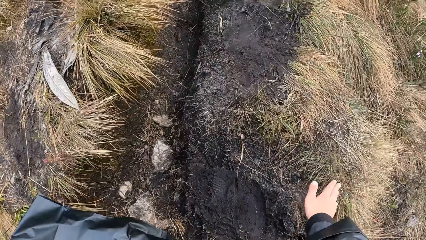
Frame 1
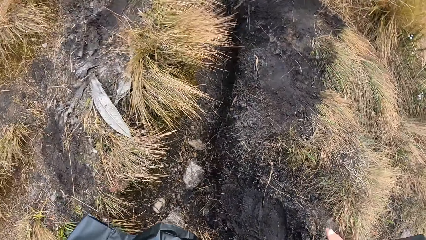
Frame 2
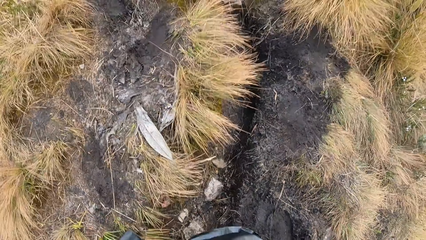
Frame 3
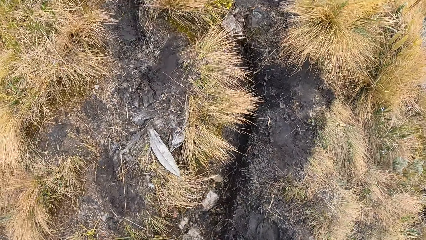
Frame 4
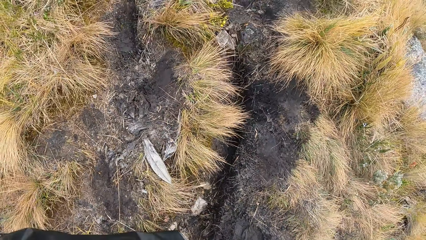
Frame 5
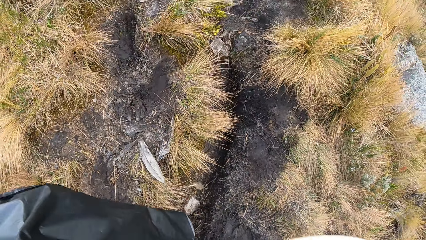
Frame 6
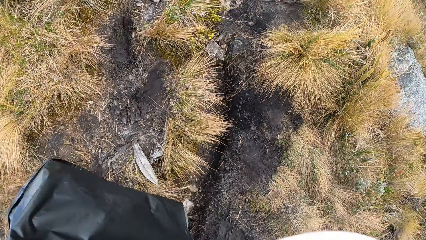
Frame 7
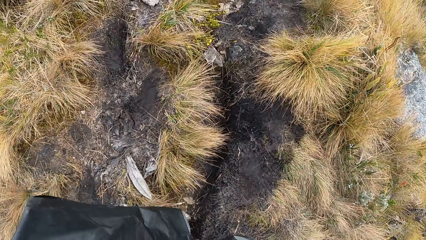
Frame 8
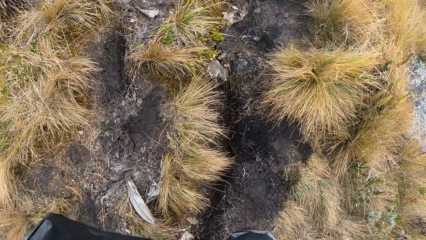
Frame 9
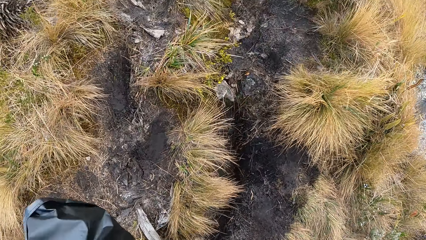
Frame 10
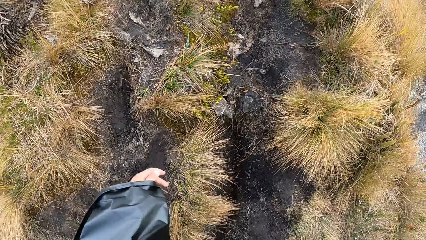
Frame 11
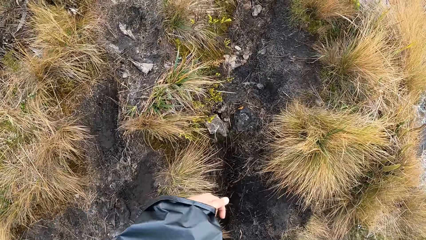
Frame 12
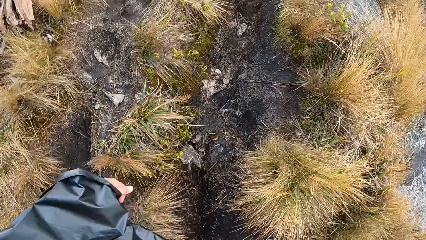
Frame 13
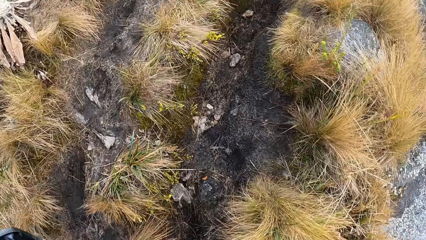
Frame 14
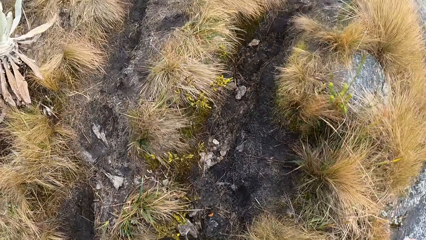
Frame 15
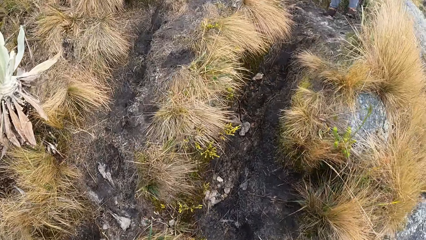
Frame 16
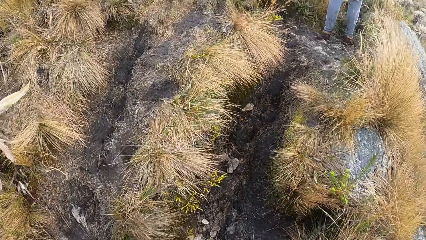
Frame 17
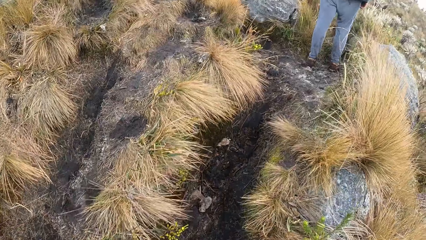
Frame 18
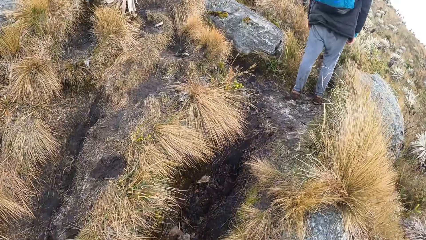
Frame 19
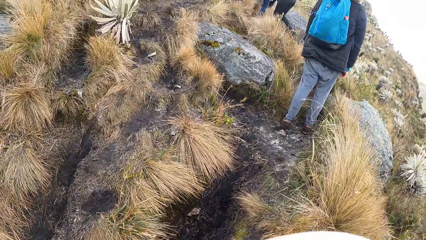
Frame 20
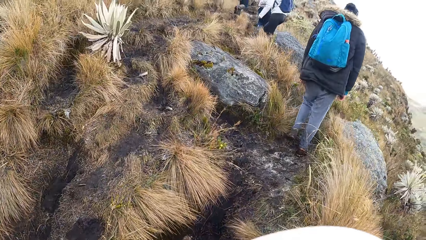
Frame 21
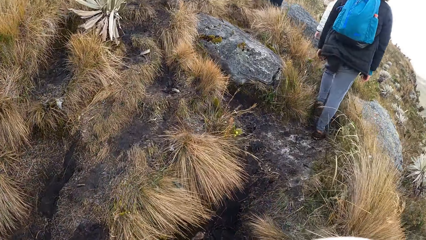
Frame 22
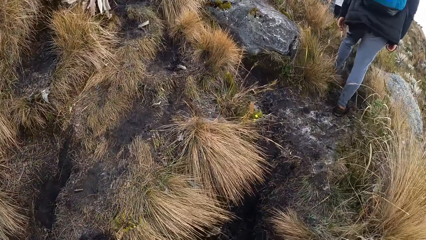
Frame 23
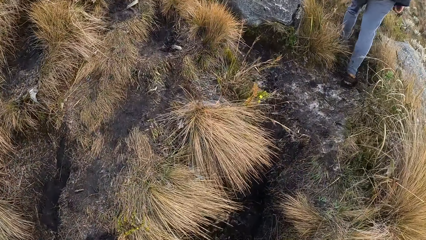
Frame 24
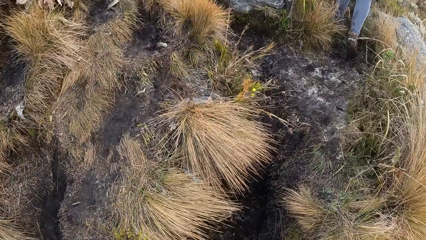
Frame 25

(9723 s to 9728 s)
The camera wearer touches the ground with her right hand.

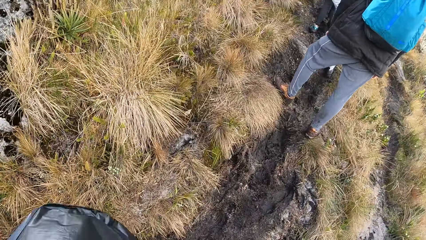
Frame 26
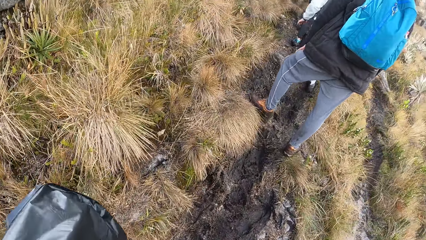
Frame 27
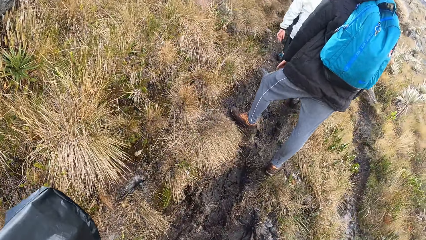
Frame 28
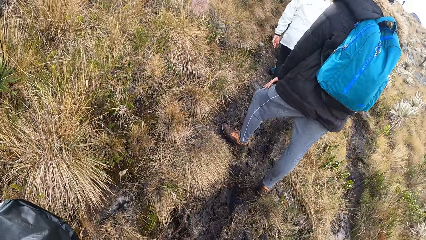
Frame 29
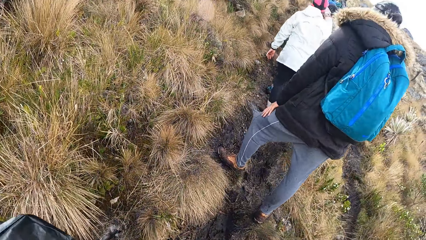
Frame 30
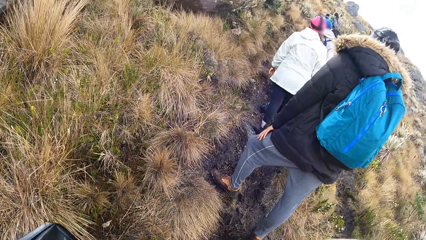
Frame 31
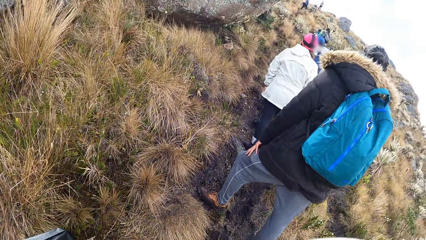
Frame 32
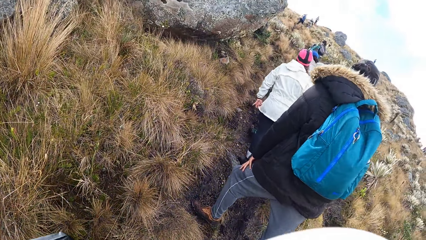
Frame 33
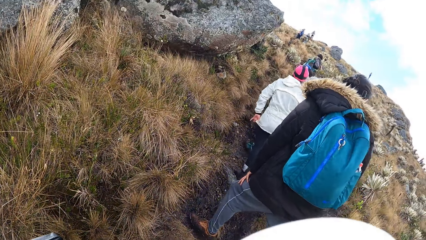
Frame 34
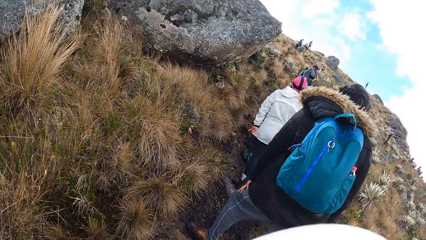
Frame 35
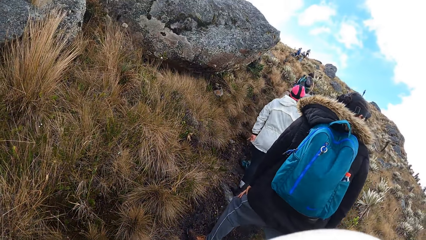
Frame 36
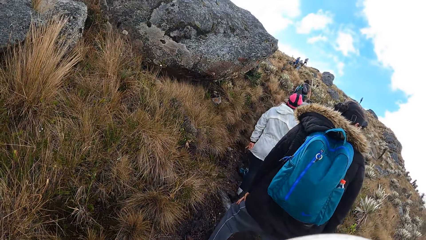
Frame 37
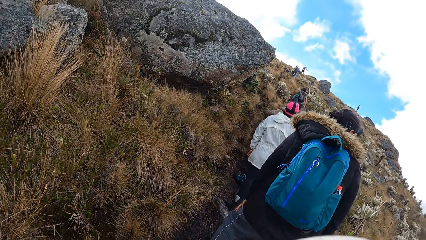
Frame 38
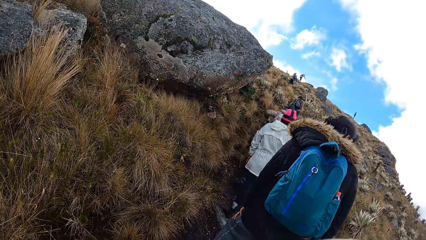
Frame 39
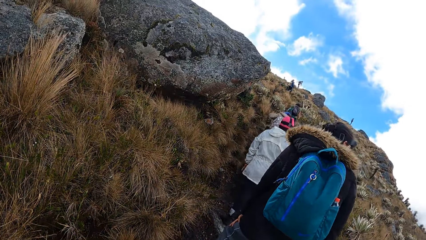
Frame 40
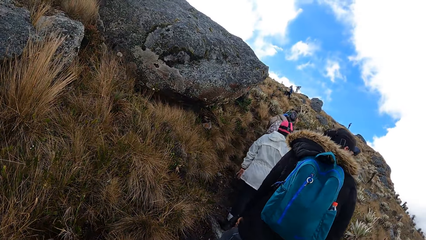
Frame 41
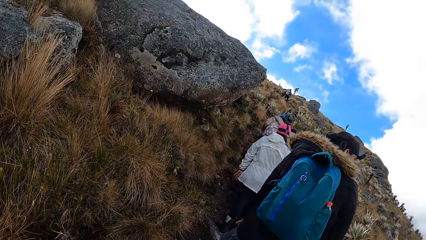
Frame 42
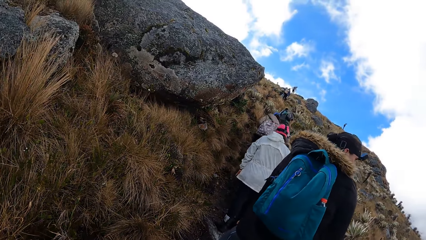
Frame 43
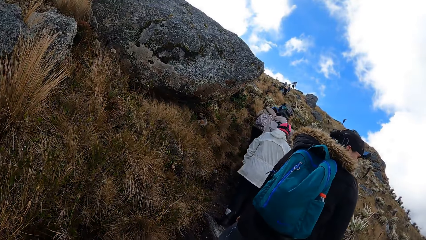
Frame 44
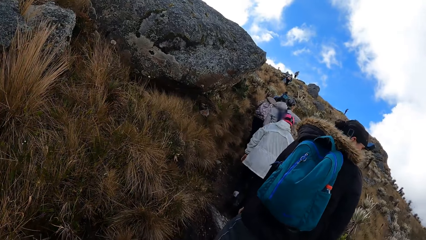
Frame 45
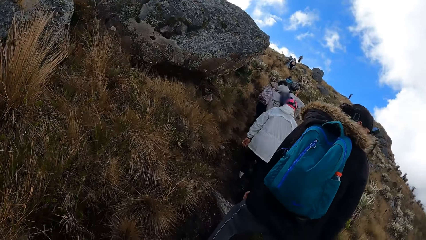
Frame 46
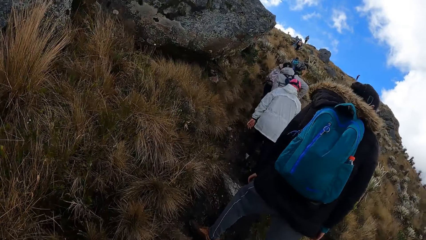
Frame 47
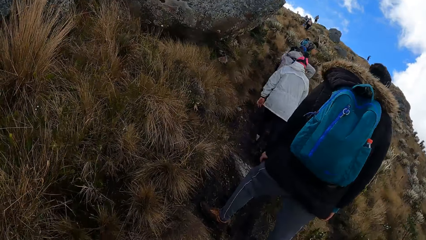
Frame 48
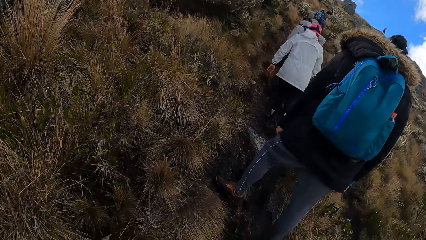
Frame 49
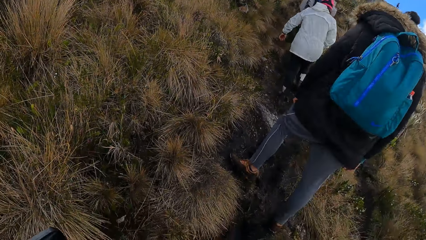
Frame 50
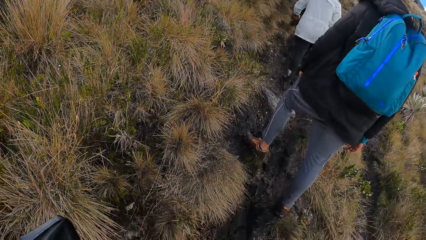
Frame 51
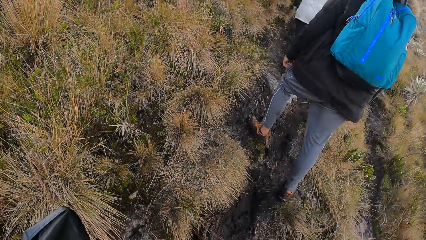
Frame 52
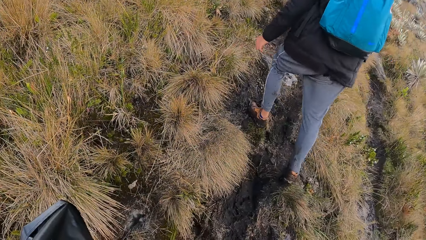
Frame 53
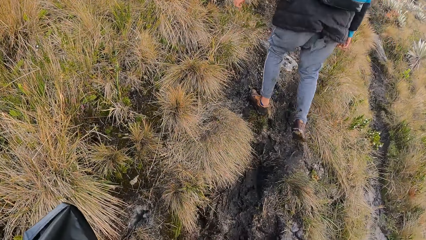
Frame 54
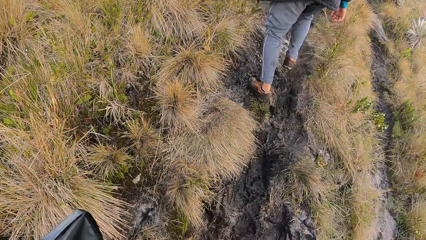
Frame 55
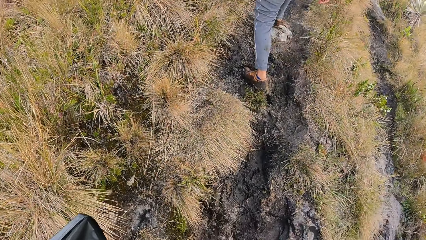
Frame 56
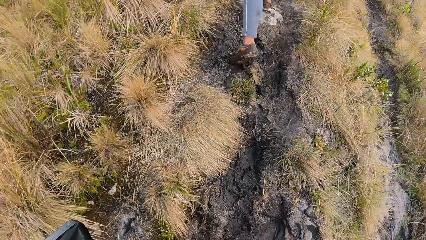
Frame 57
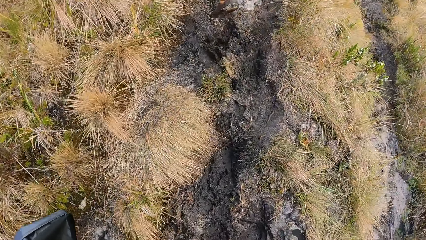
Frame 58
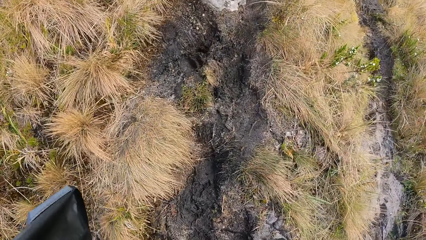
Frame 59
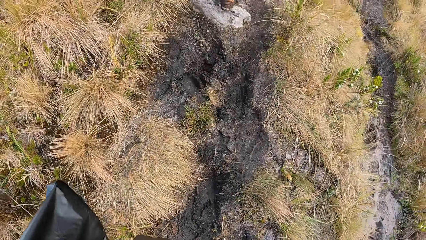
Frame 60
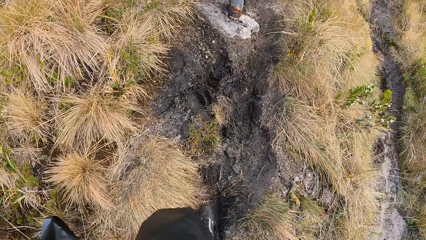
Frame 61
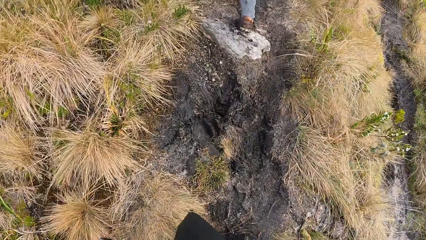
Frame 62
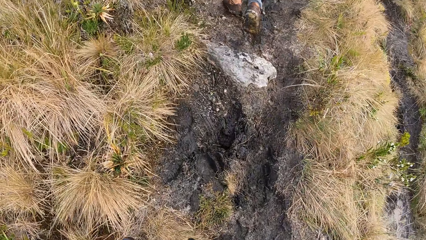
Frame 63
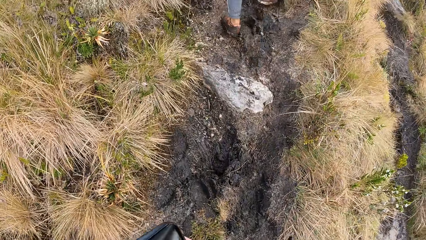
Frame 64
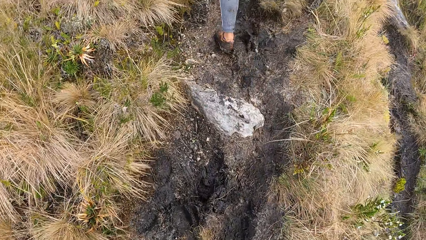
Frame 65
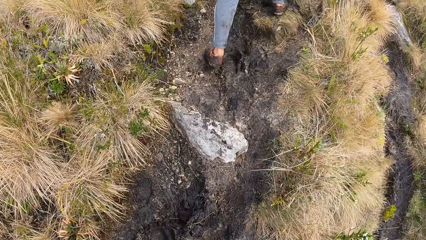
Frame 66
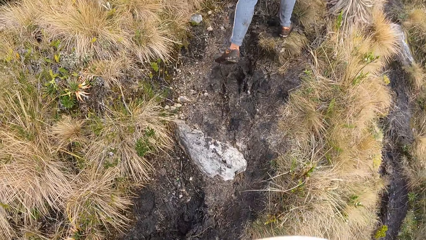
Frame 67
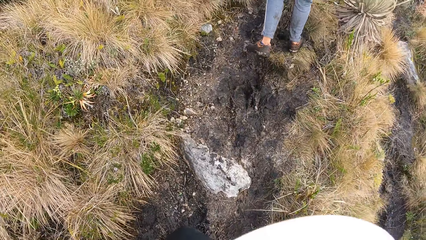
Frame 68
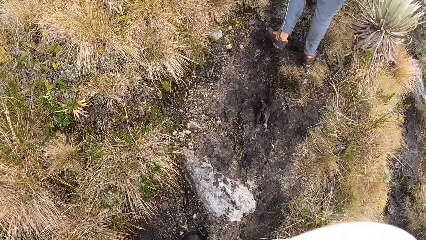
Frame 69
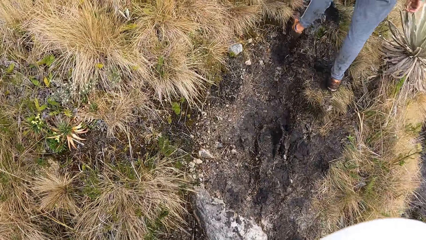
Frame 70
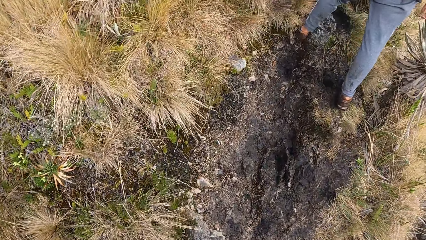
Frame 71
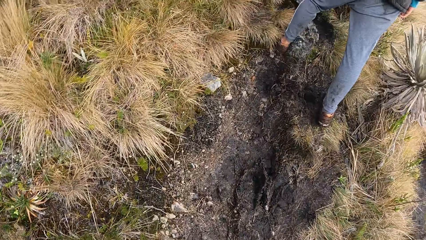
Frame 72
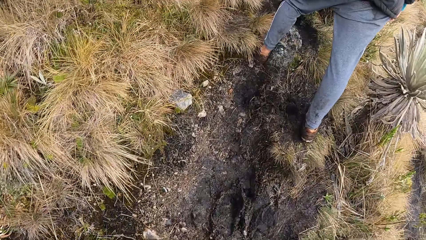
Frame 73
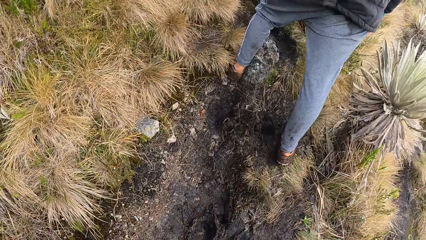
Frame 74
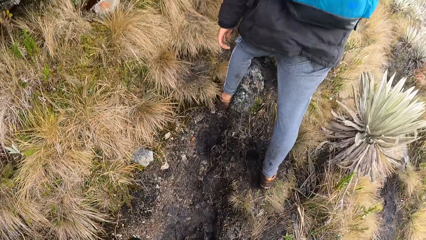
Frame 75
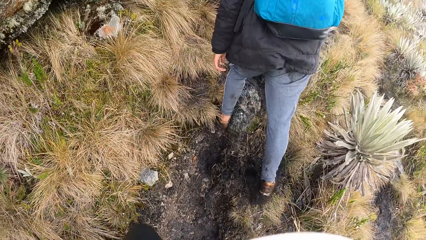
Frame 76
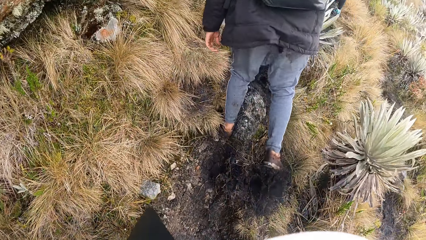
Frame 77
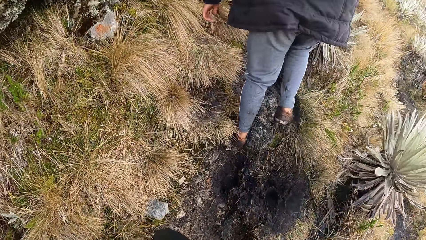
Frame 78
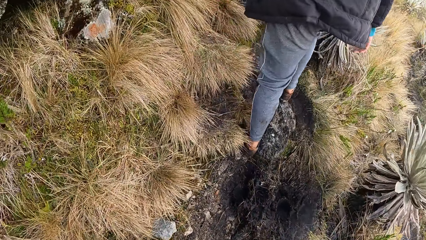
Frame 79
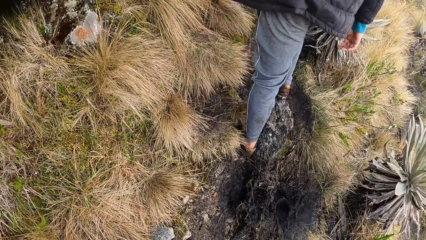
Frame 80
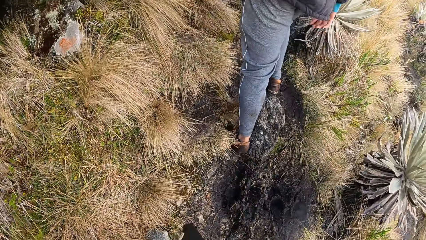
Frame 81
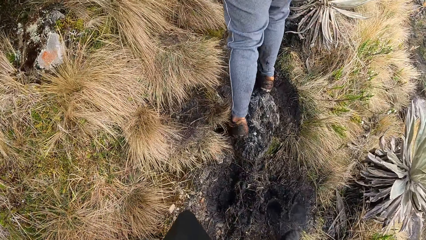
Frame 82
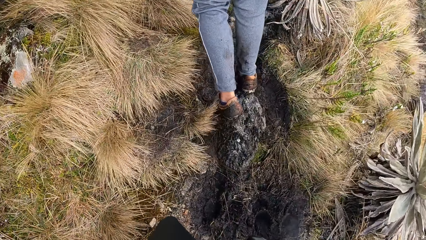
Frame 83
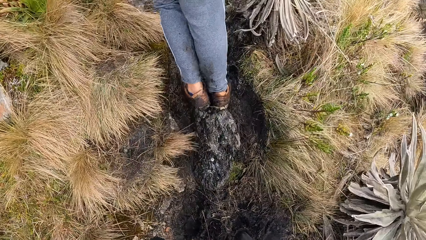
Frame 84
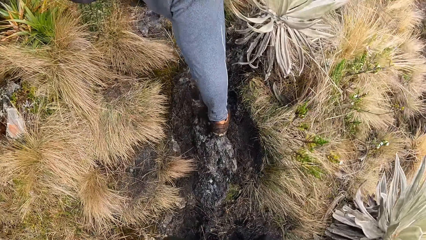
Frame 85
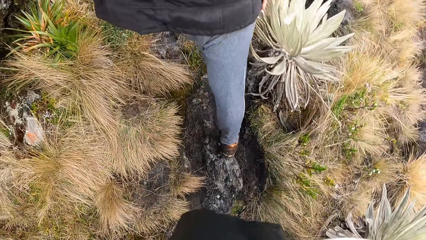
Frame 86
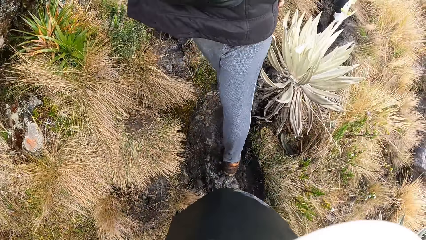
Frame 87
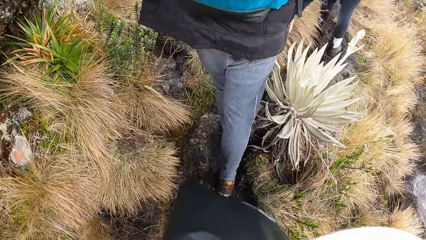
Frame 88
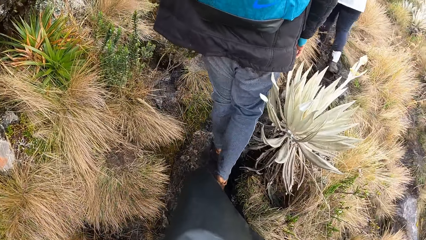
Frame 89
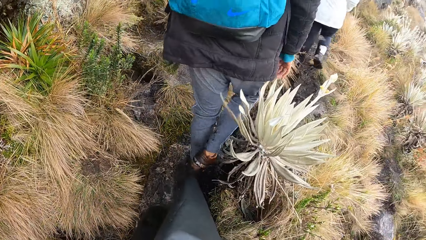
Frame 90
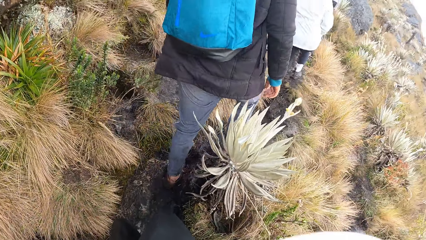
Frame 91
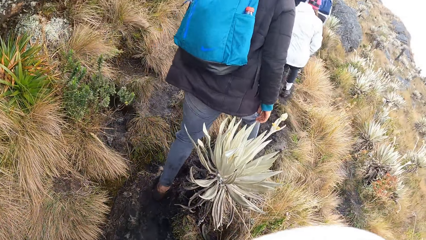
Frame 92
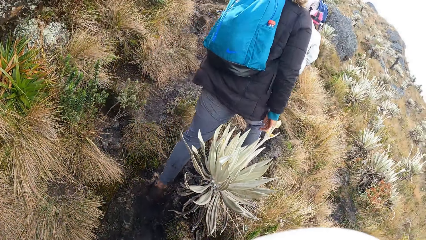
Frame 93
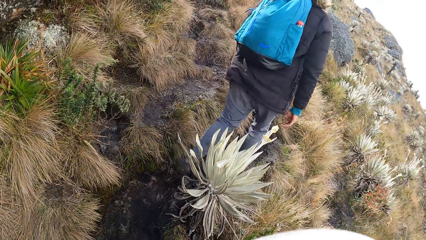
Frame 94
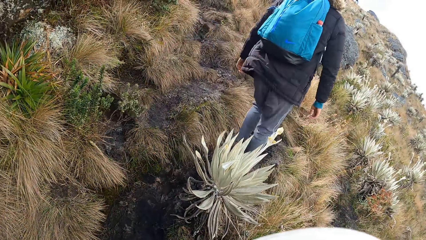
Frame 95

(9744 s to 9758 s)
The camera wearer looks around. They walk up the hill. They do something.
